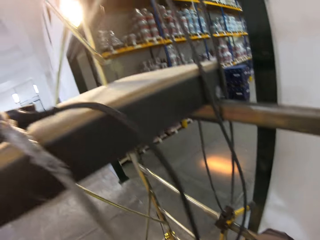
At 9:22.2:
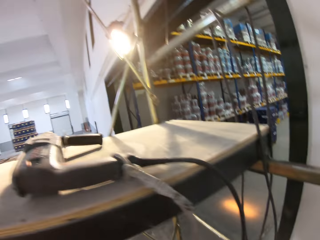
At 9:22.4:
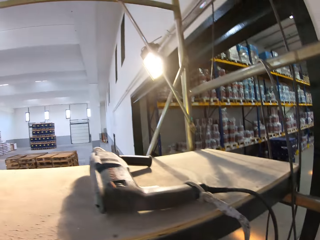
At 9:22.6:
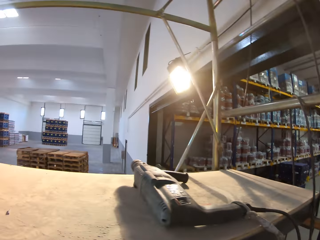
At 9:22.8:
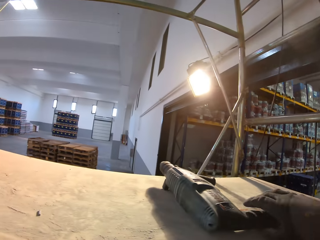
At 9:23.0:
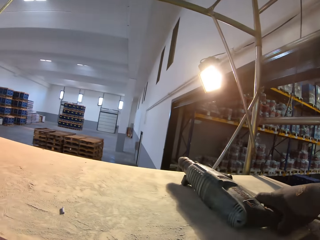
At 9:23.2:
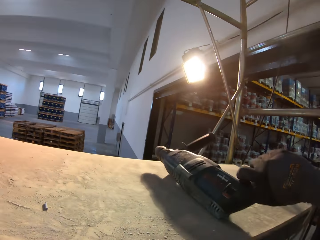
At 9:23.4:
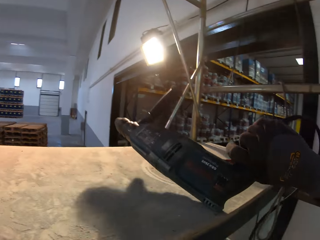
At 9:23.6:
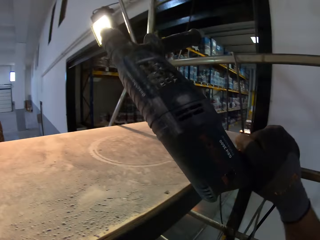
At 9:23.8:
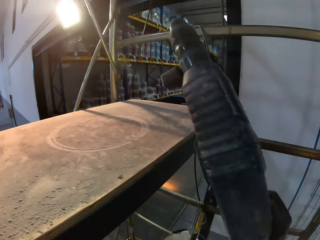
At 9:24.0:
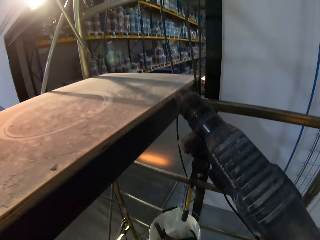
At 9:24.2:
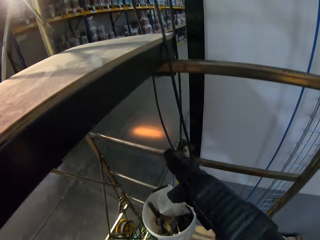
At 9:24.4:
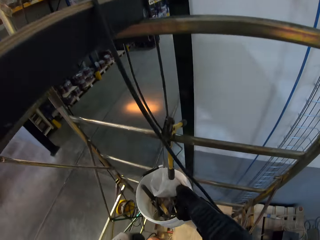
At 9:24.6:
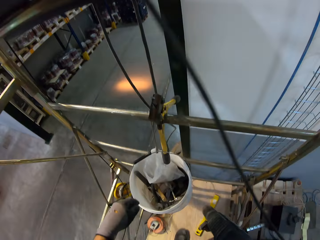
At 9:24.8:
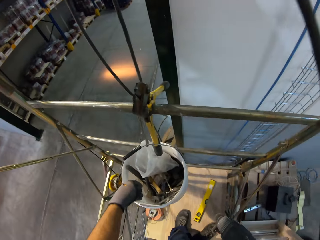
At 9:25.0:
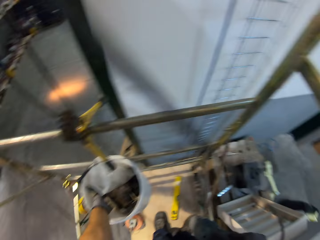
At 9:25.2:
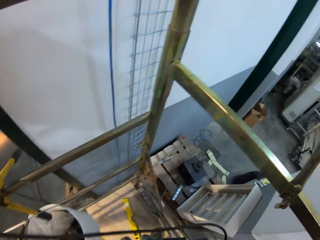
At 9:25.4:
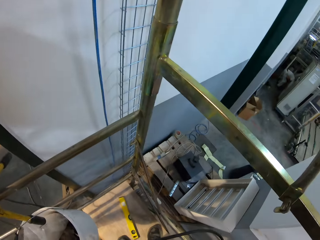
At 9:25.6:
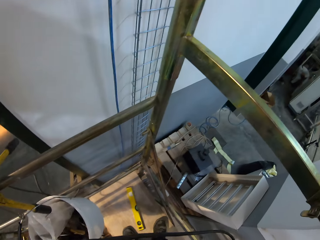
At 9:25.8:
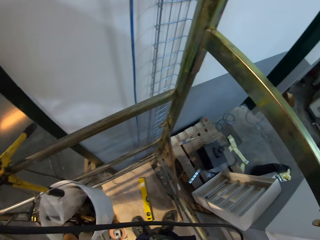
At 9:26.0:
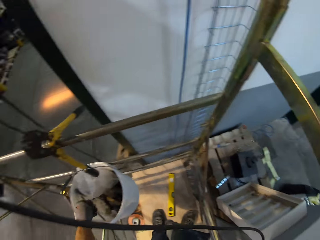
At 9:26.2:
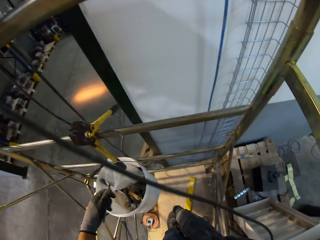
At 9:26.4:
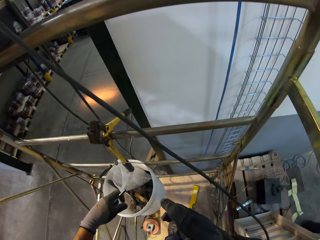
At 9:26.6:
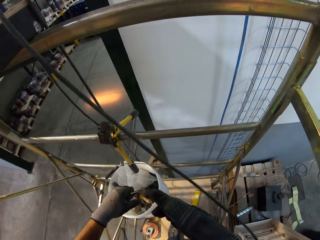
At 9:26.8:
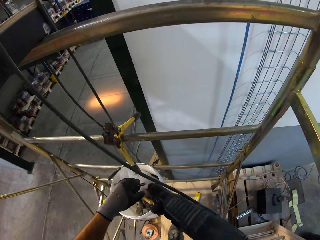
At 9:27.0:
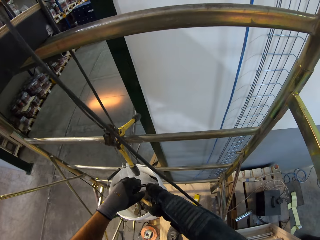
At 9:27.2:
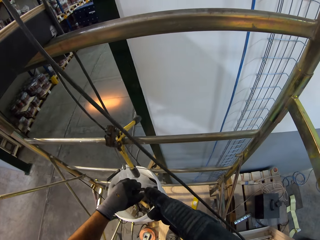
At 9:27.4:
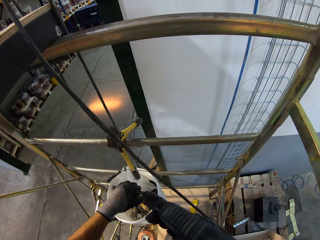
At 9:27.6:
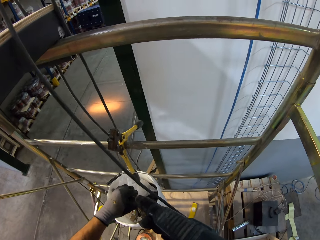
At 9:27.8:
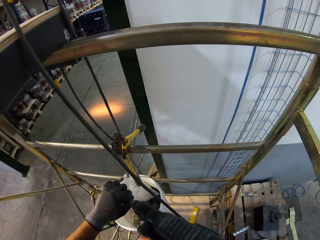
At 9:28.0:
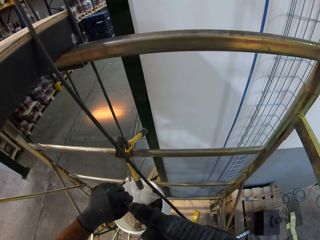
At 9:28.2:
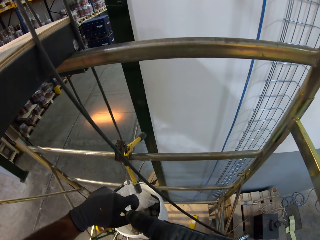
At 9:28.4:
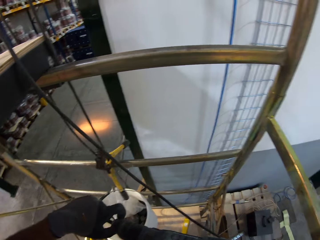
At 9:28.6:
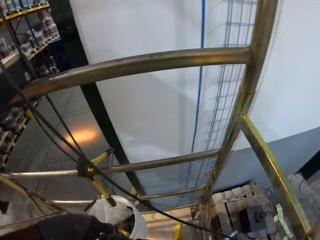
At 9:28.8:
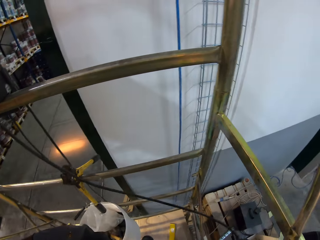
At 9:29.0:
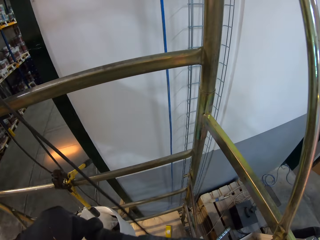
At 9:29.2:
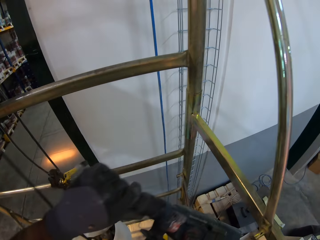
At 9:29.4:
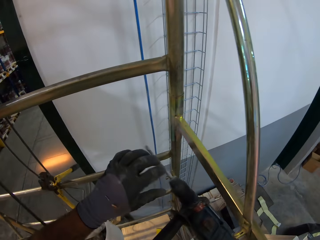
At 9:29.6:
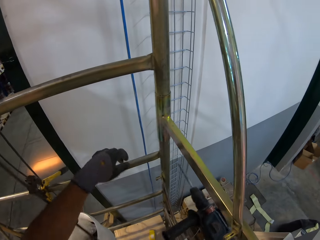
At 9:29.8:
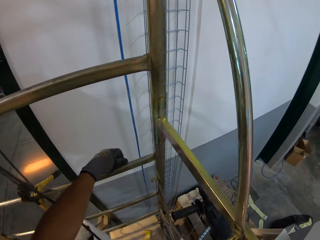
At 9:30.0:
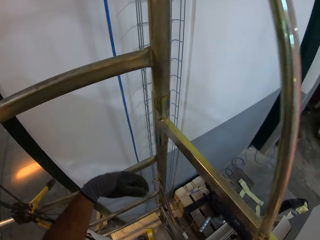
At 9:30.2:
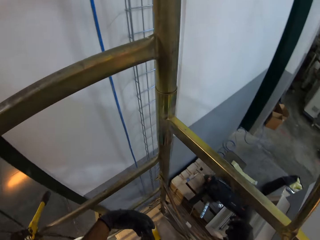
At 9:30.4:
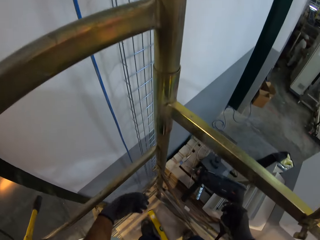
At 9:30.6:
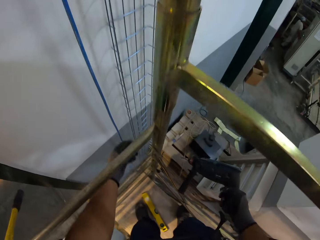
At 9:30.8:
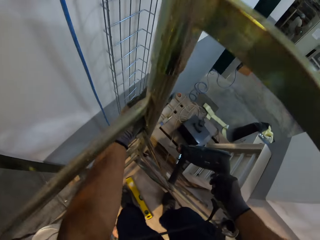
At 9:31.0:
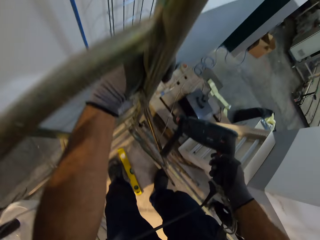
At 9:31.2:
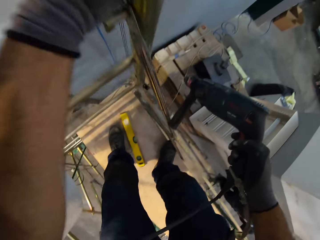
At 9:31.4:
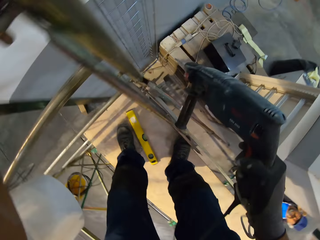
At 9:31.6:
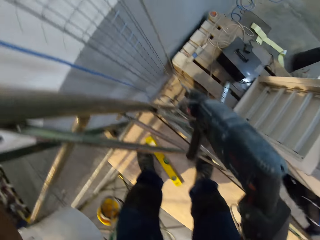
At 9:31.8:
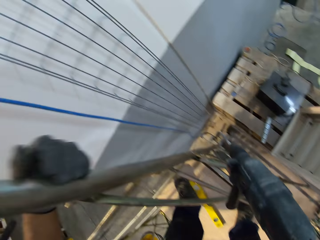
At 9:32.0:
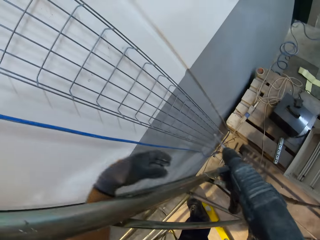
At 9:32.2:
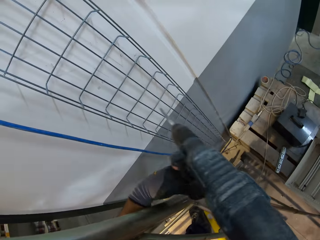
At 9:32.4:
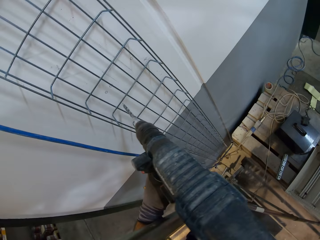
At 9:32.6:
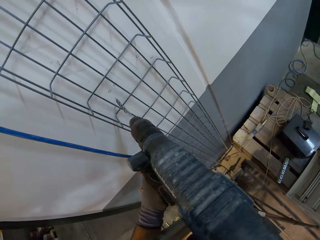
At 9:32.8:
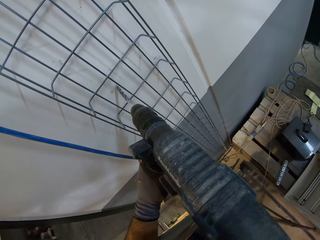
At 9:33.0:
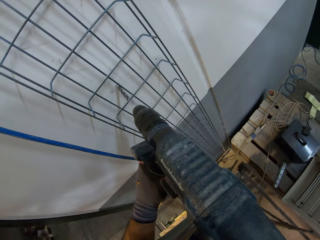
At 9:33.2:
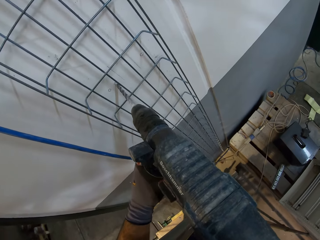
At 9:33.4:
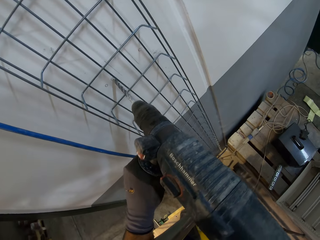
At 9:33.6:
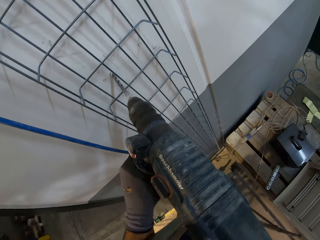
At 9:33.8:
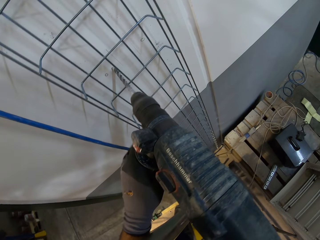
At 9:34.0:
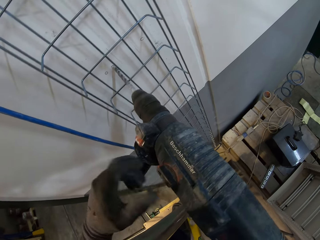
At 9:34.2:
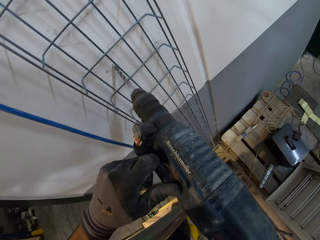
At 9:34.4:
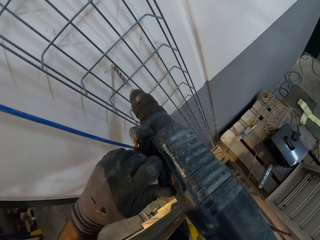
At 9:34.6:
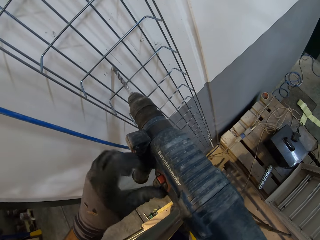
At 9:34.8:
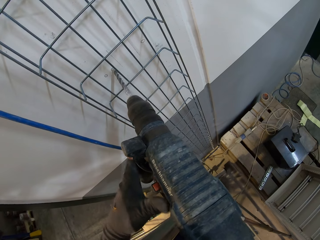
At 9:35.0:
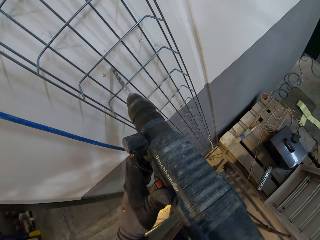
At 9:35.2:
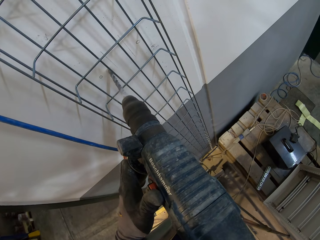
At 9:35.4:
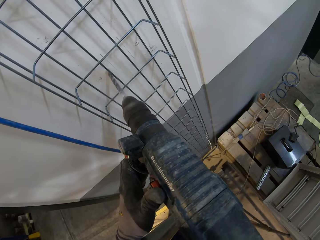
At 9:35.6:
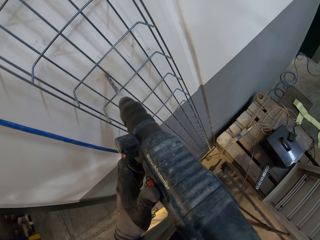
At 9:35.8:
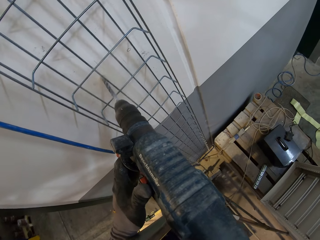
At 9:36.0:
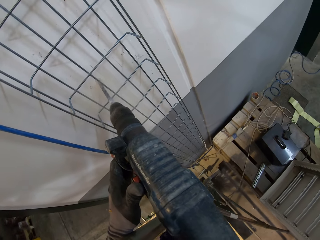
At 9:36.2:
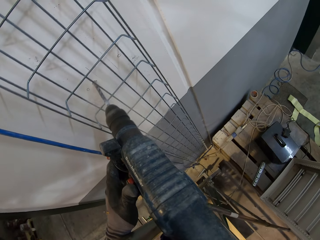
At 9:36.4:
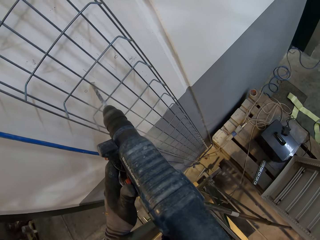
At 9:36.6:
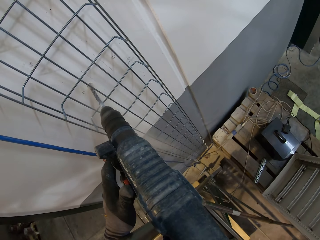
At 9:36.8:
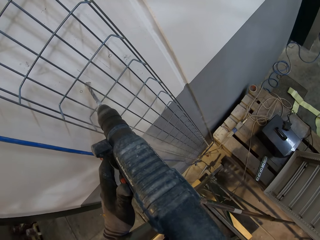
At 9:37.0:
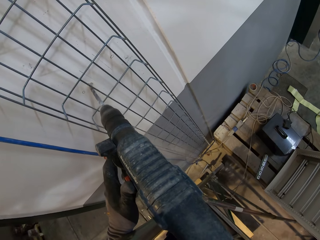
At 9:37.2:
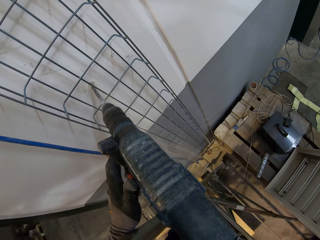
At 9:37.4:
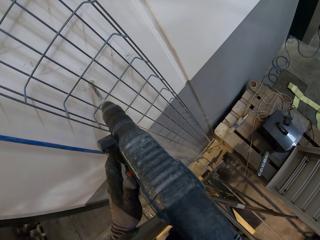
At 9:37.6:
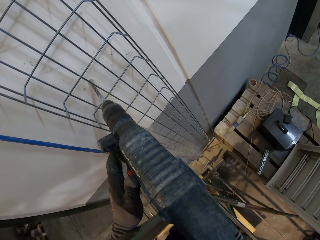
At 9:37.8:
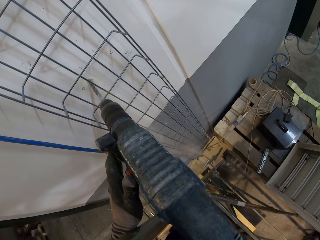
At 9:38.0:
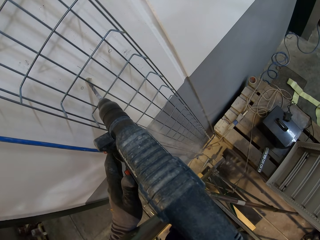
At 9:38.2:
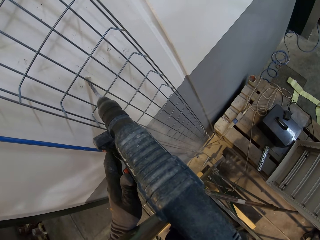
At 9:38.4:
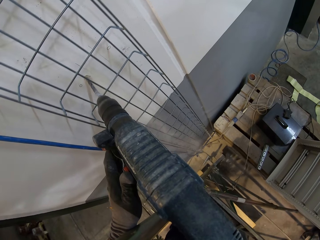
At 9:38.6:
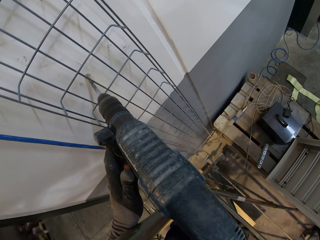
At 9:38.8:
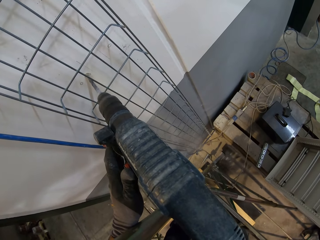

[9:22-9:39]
The camera wearer picks up the drilling machine. They take the bit and fix the bit on the machine. They make the hole on the wall.
